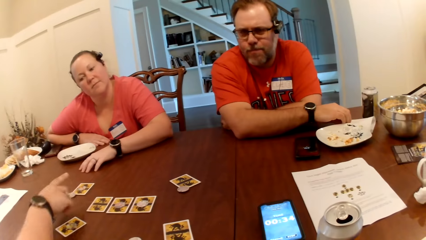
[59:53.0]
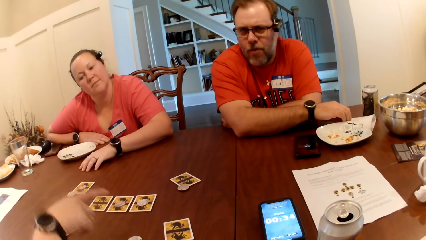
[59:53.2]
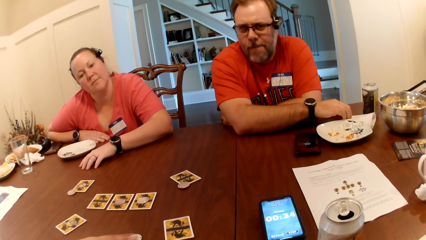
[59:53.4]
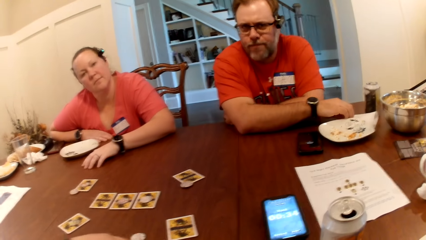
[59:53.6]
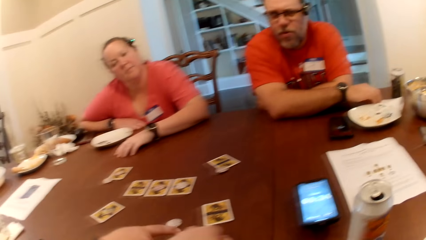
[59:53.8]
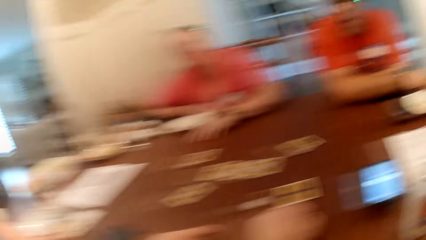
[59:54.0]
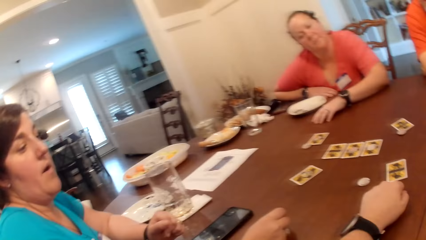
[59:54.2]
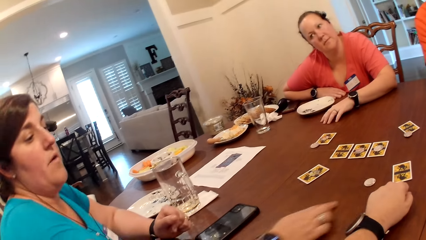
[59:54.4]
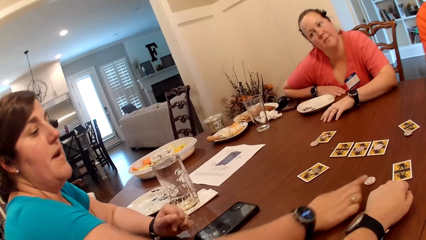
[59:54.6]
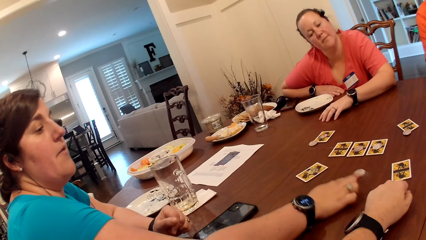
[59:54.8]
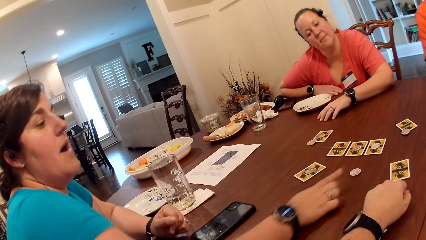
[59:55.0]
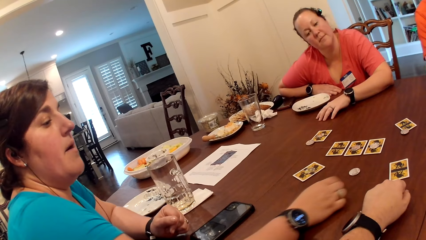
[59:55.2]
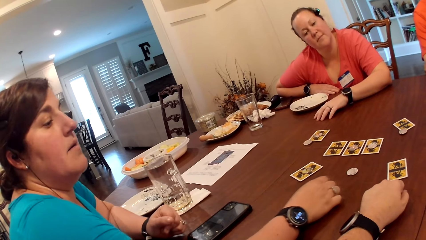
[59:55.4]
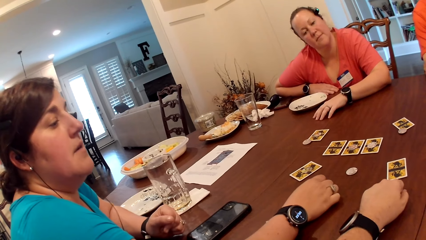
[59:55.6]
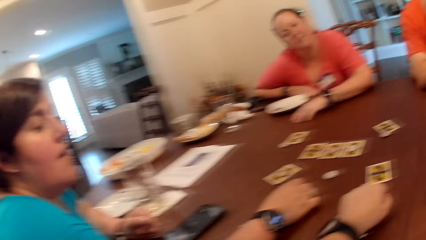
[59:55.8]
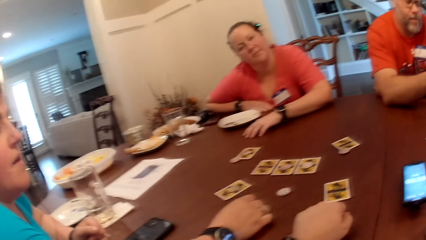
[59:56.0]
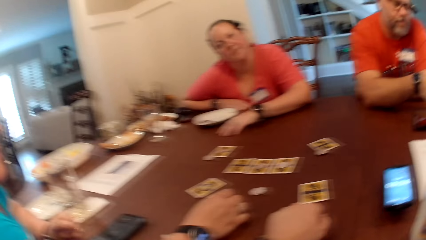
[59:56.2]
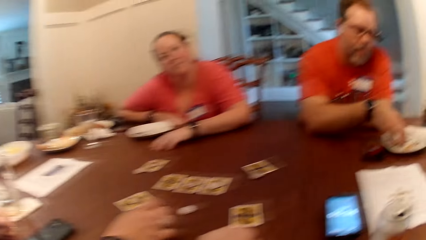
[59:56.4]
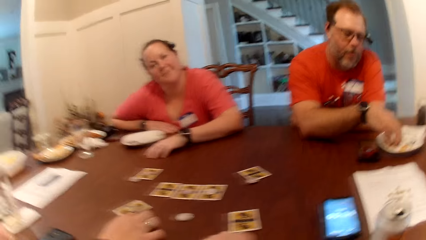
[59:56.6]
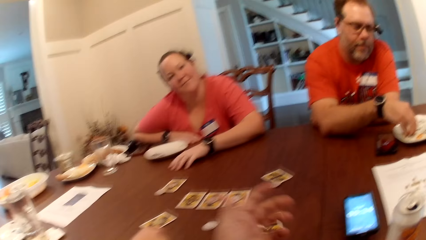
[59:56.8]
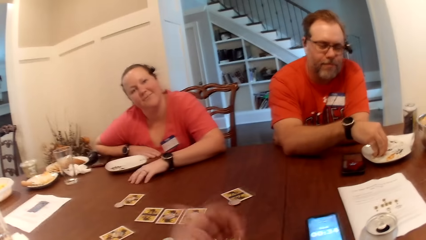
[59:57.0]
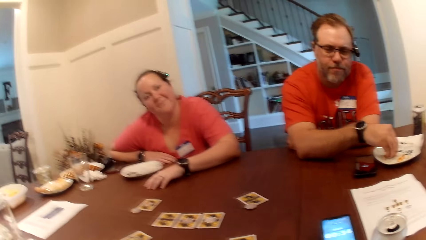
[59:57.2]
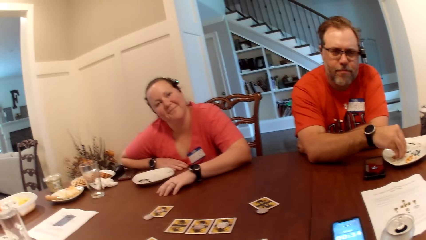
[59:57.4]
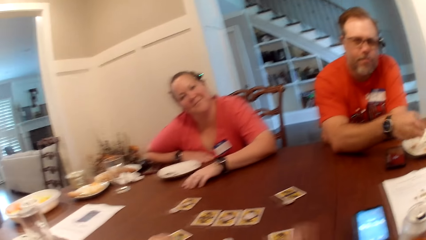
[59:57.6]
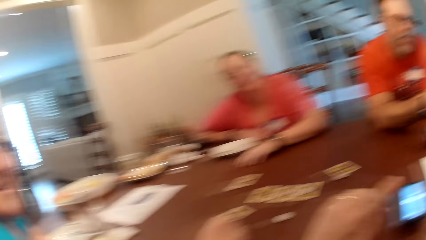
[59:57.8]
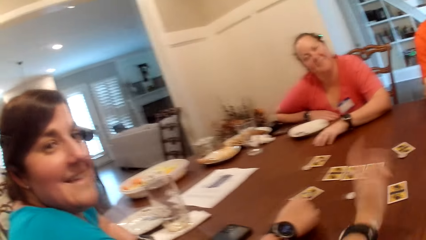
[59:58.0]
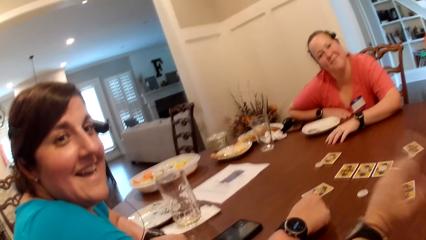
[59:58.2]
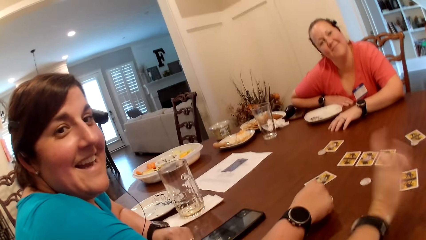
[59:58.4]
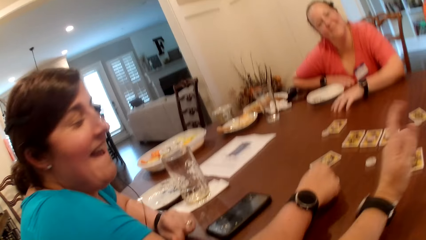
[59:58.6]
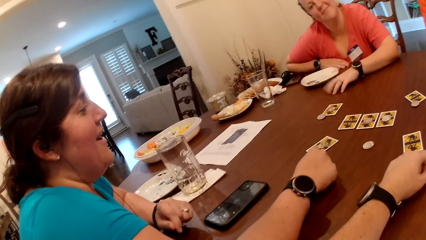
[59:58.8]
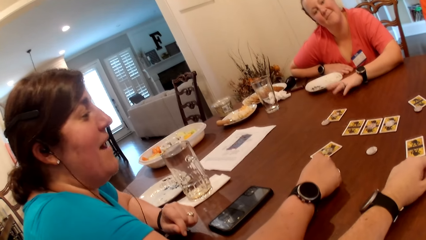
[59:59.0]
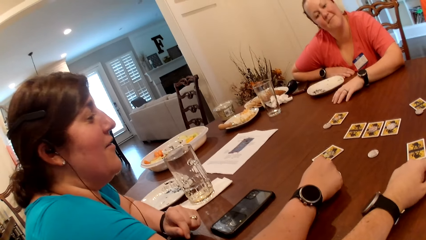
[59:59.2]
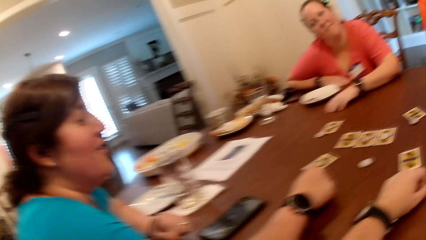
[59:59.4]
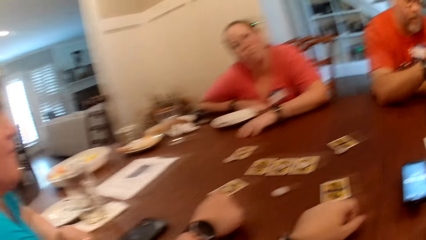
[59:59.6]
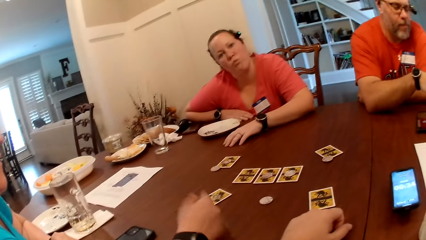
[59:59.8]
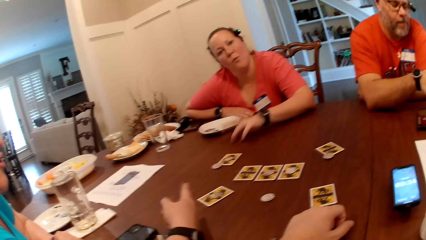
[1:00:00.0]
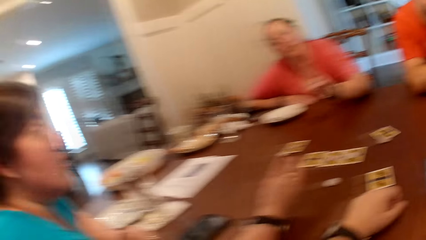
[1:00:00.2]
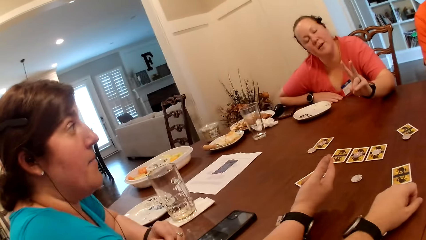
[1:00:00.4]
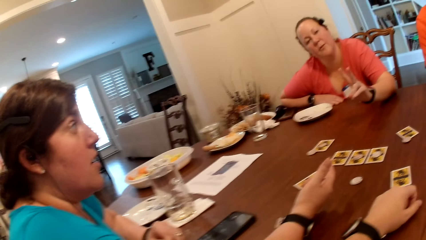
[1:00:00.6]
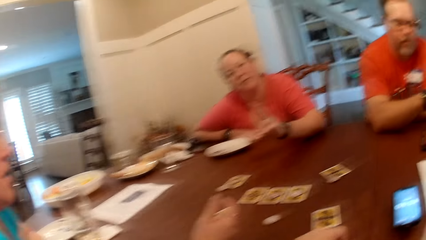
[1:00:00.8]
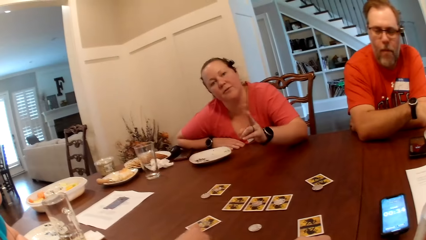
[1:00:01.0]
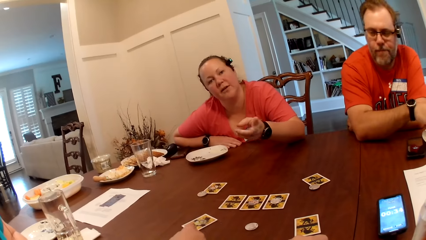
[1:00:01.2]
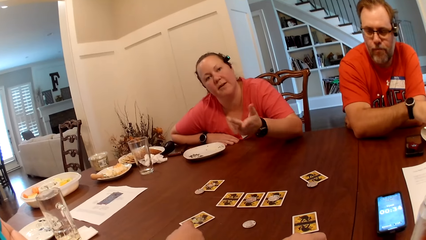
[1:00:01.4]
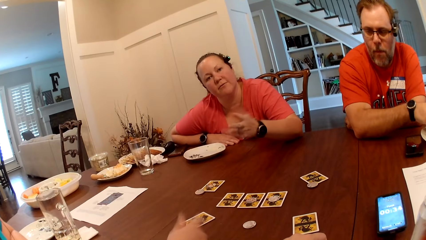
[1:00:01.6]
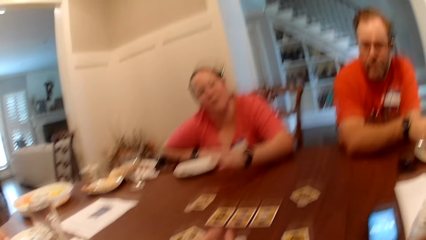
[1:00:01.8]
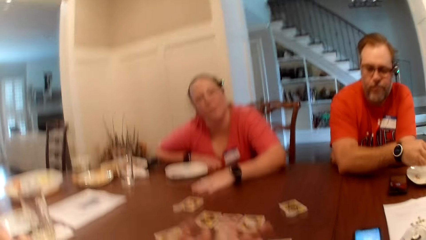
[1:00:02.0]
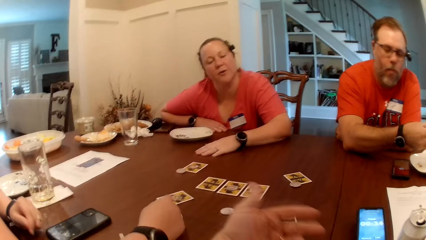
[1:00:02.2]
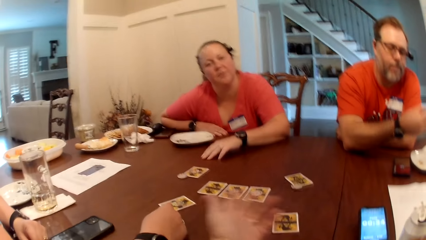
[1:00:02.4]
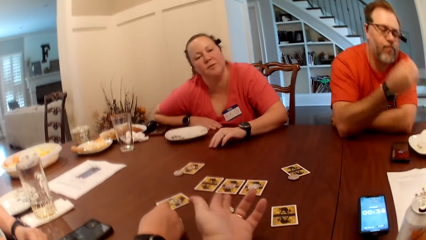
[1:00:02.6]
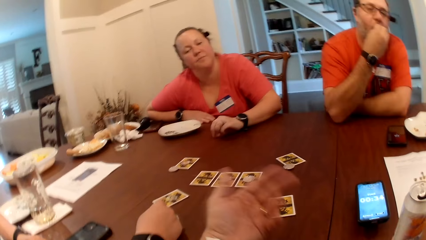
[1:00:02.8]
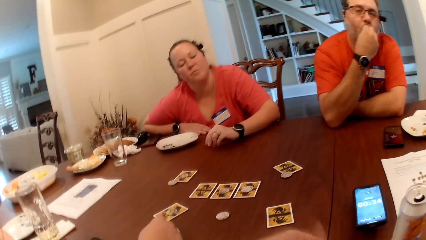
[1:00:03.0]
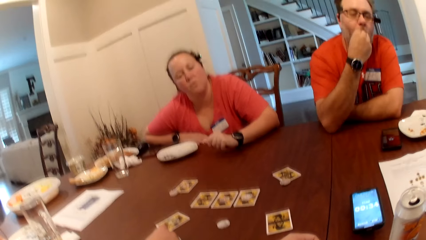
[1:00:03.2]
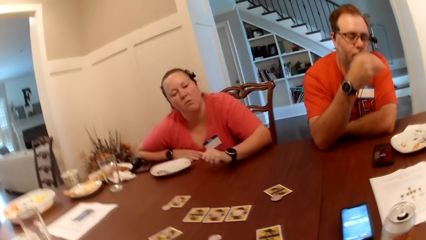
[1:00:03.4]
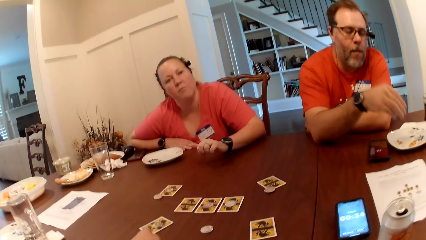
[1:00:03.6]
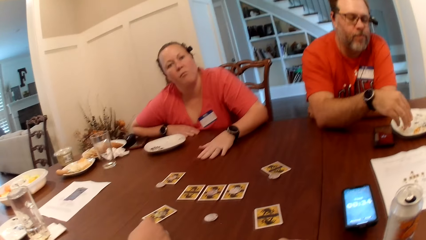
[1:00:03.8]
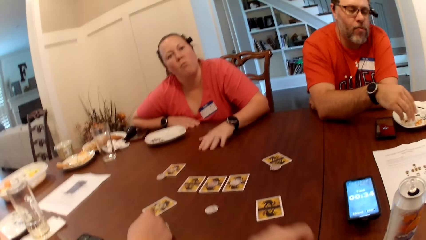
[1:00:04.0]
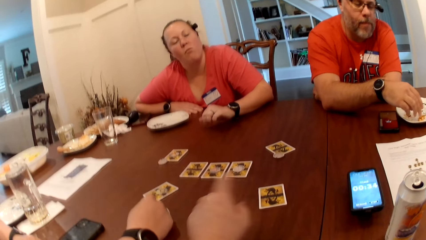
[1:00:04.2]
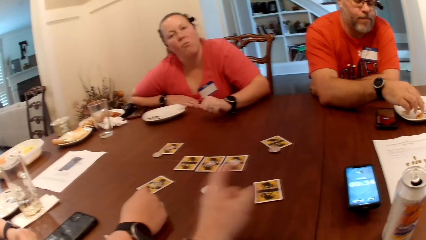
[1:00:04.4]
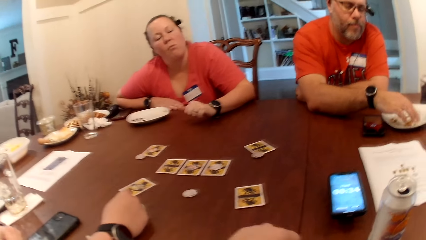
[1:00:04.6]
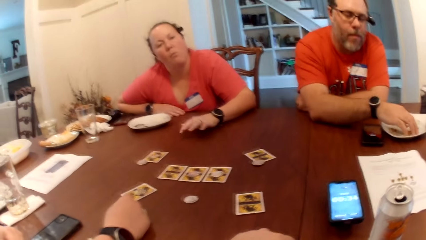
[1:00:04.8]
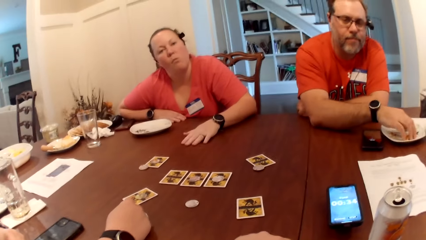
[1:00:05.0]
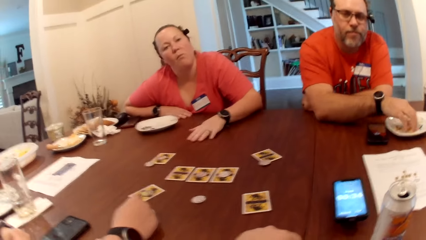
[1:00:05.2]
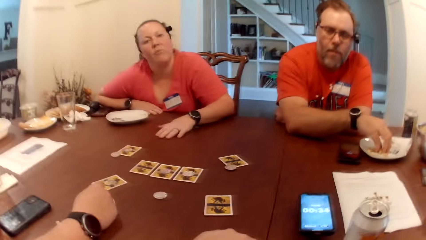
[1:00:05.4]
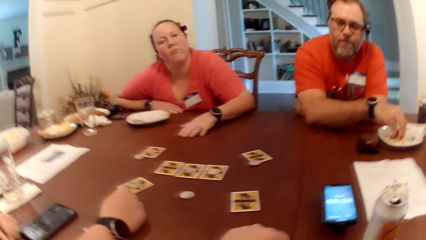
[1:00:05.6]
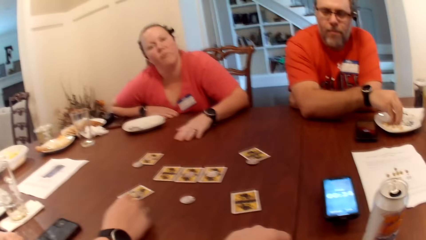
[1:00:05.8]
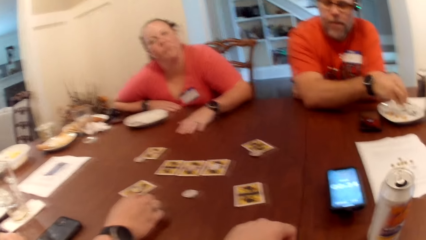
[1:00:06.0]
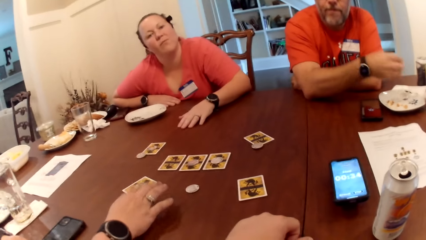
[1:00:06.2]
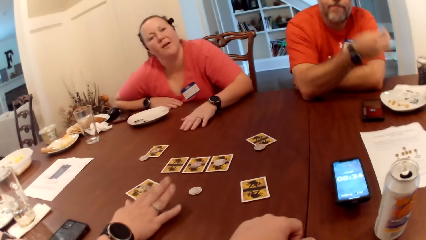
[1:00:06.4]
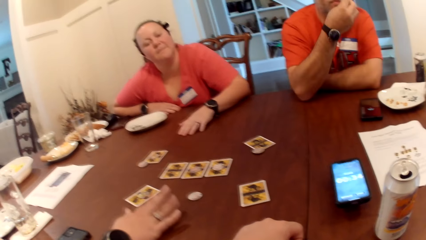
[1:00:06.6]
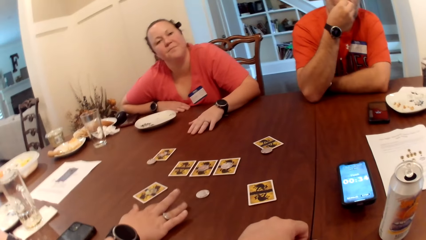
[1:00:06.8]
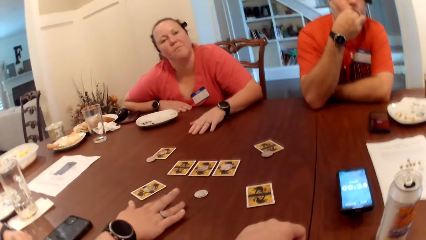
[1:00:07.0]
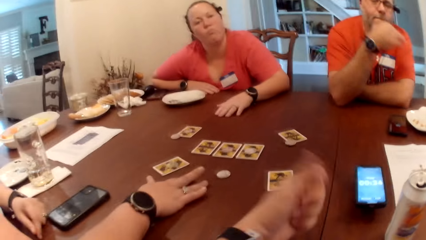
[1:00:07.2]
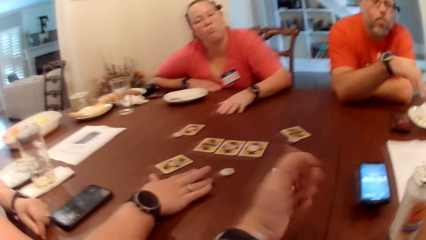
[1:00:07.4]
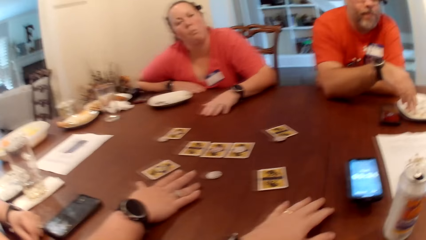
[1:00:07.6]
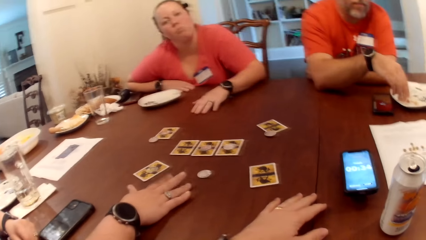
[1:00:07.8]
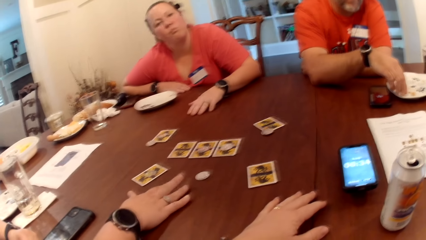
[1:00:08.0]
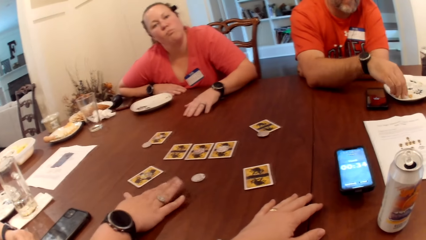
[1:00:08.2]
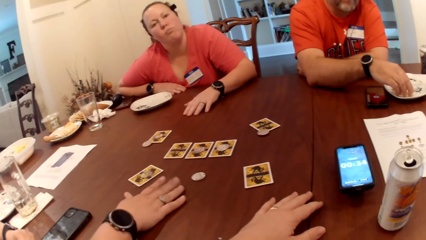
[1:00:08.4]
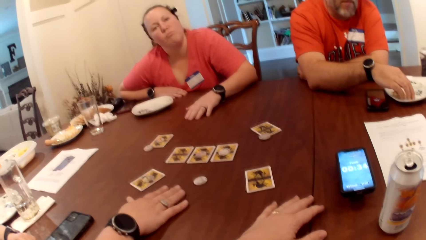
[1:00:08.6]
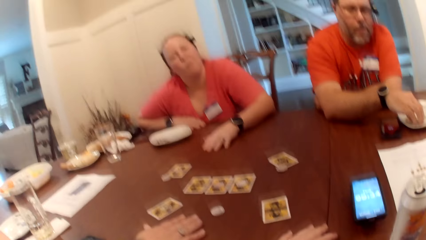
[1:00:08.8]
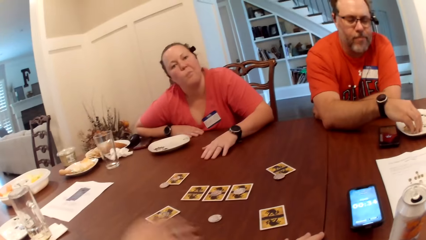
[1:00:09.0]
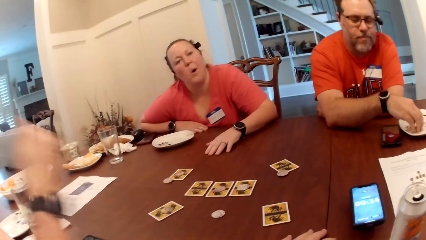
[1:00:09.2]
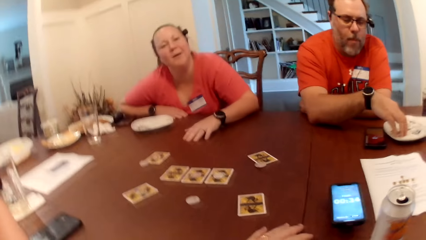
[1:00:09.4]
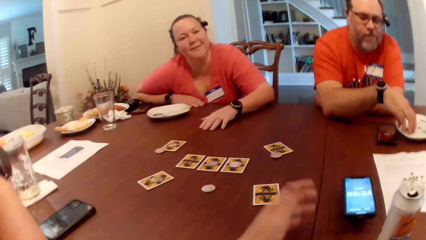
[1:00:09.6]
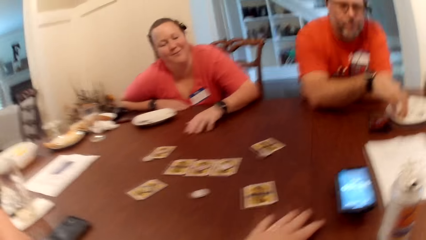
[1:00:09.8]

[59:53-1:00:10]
A woman points at the card. She touches the game chip on the table with her right hand. She moves the coin. The camera wearer moves the hand. A man takes the popcorn. The woman hits the table with her right hand. The camera wearer moves the hand. The woman moves the hand. Another woman points at the camera wearer. The camera wearer moves the hand. The man eats the popcorn. He eats the popcorn again.
